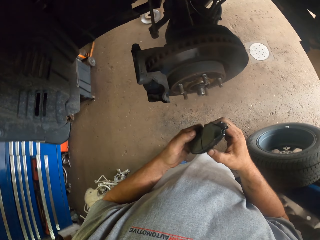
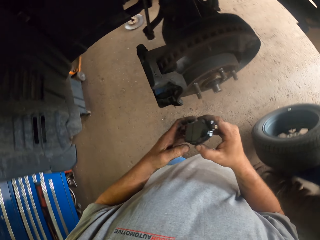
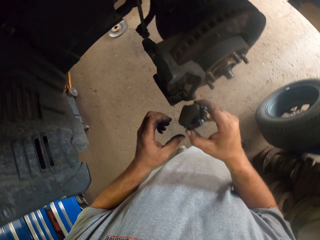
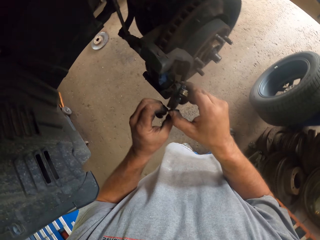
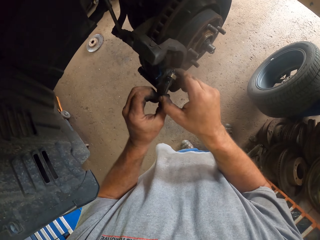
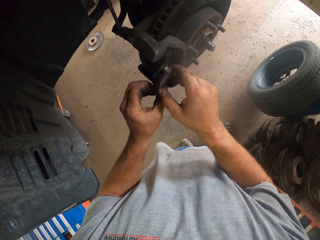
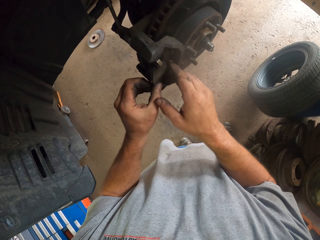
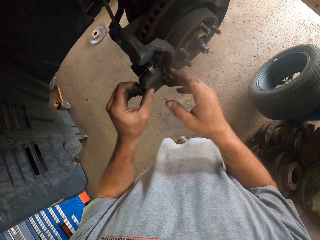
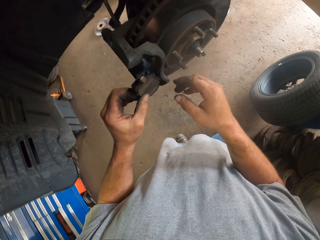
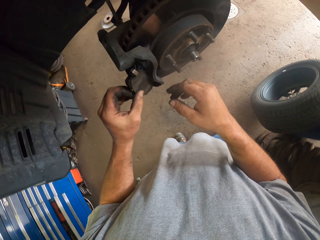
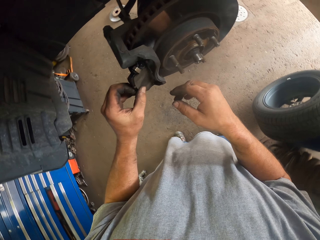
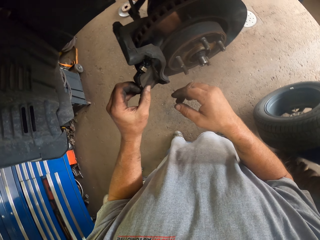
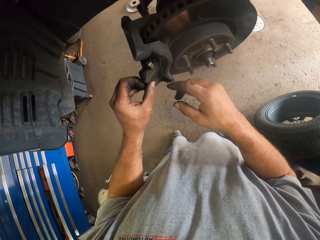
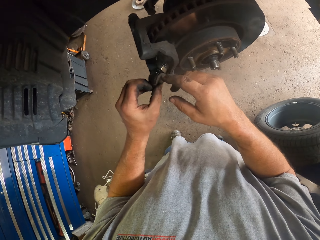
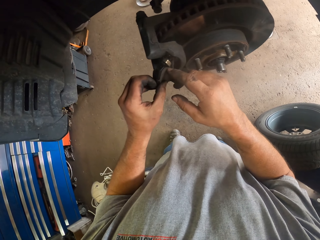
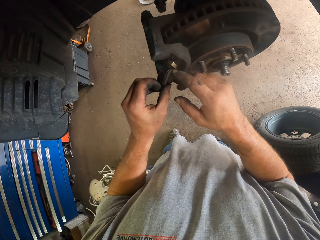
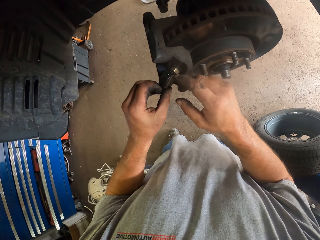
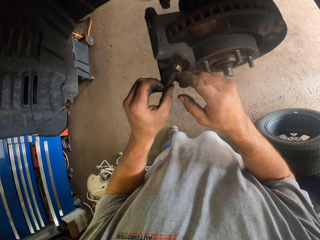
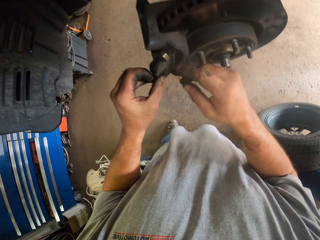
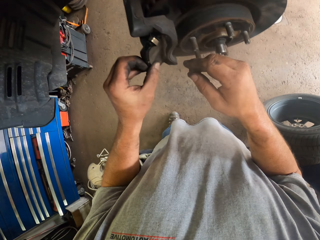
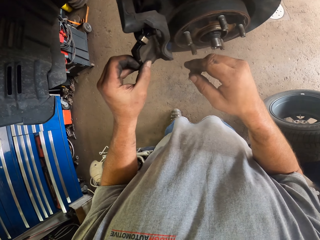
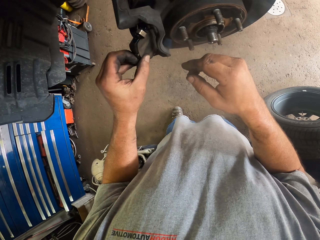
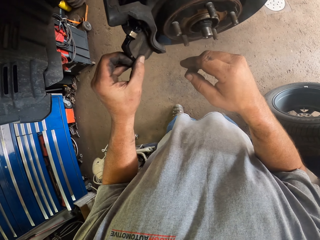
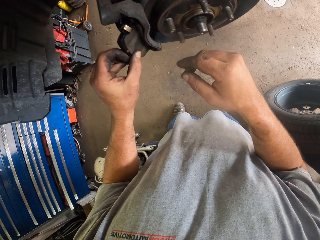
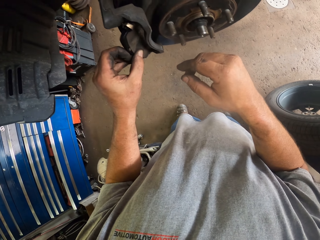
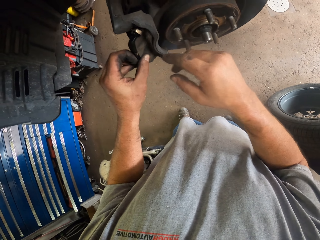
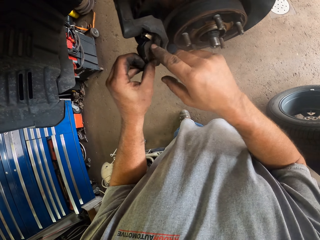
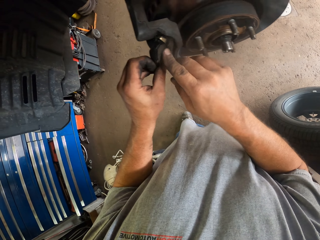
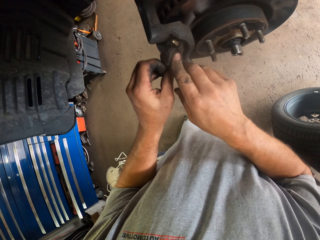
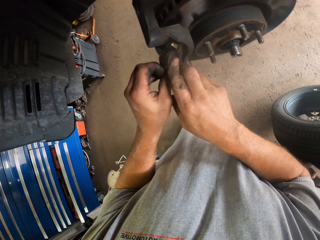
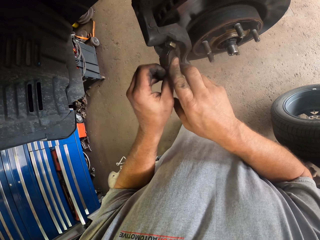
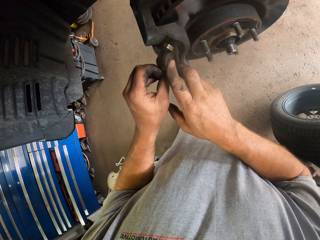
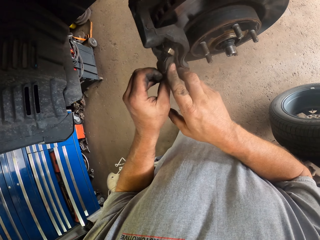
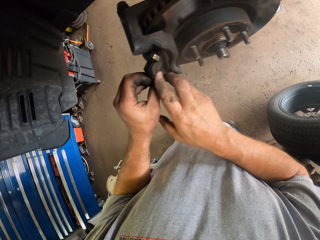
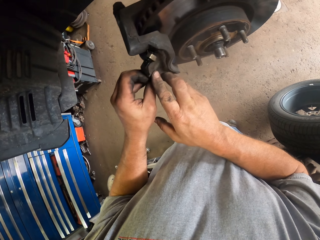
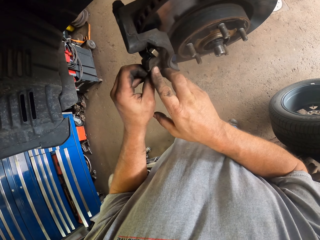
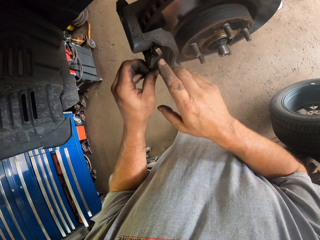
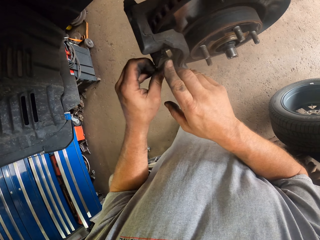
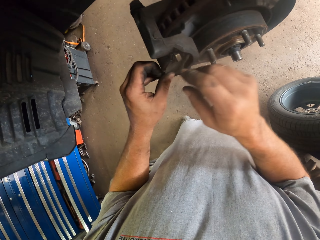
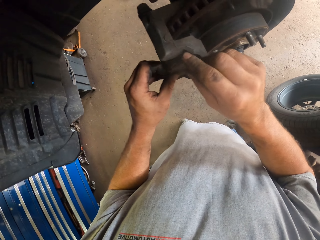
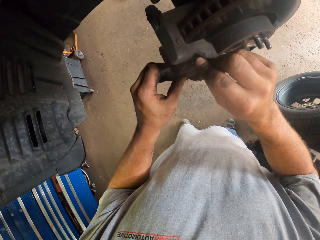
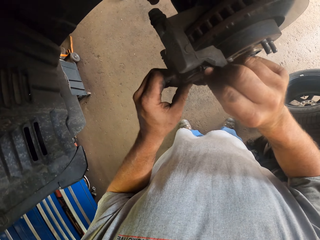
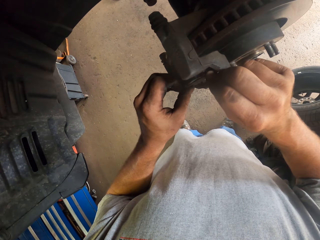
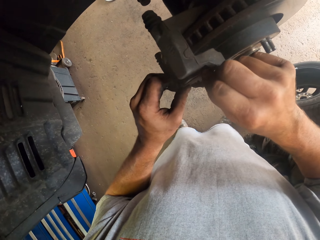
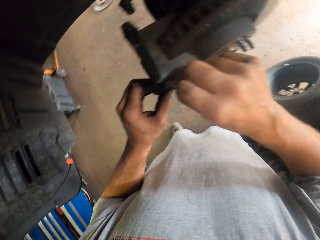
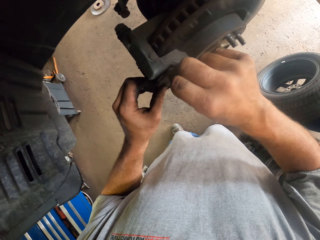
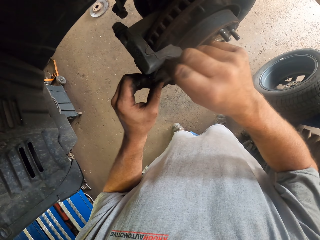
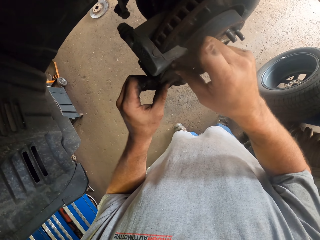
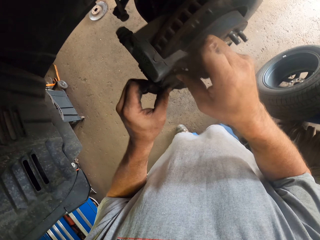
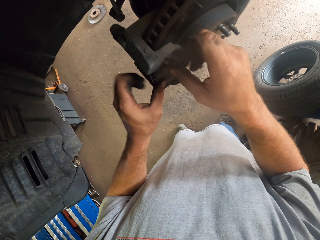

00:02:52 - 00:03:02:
The camera wearer fixes the brake pad to the caliper.

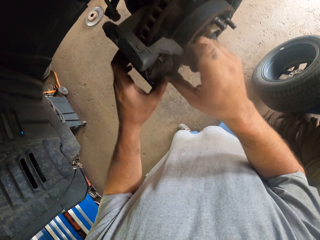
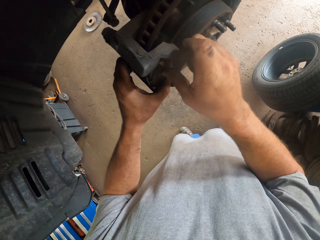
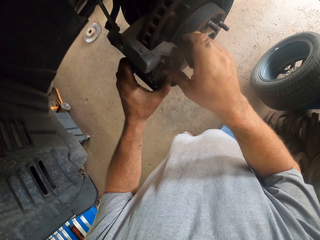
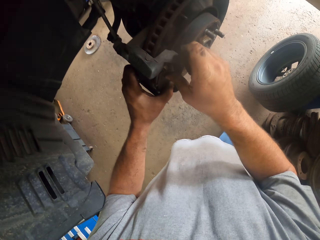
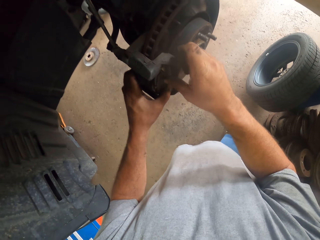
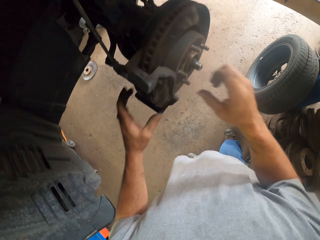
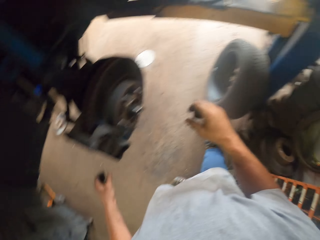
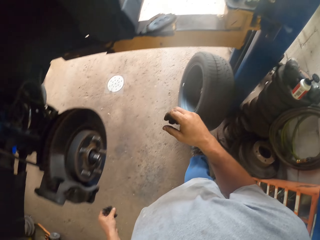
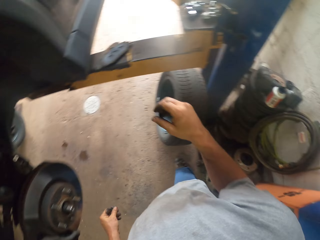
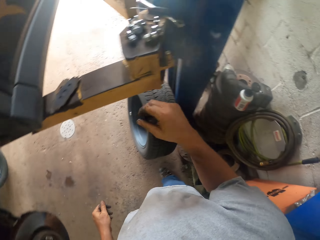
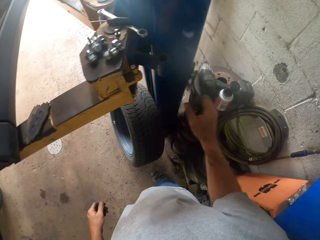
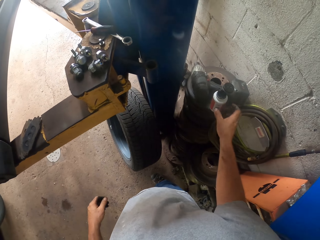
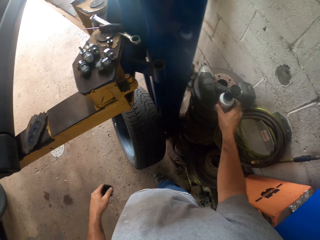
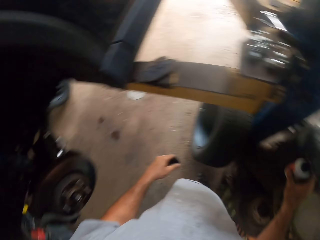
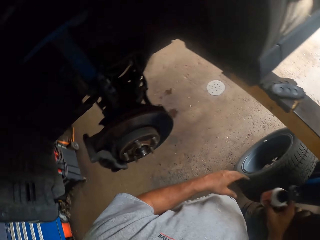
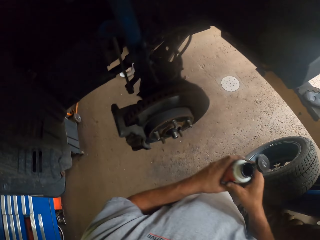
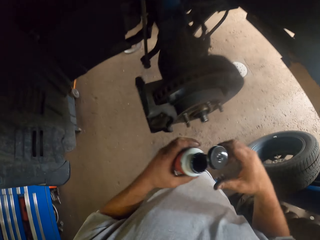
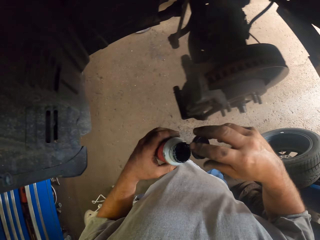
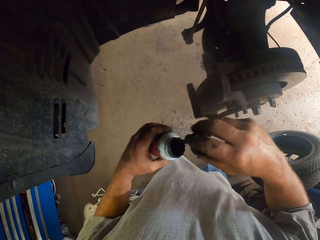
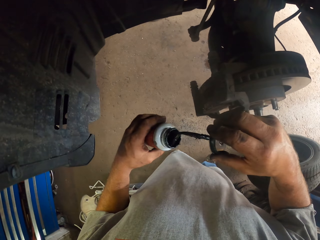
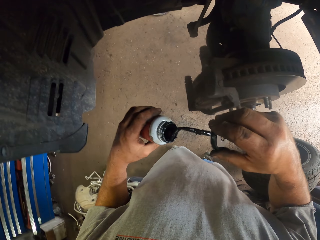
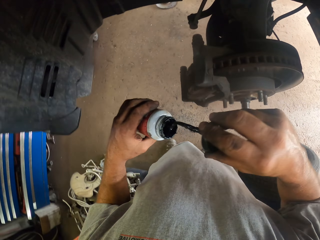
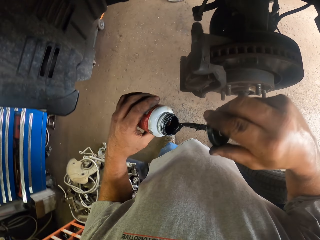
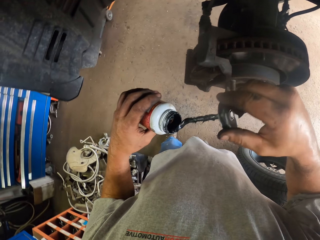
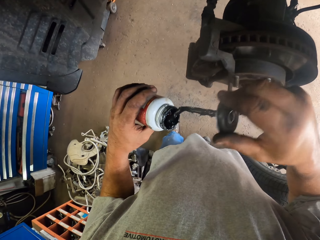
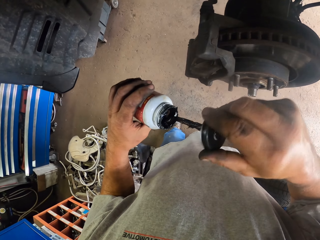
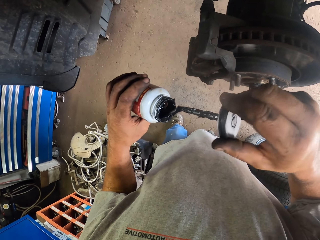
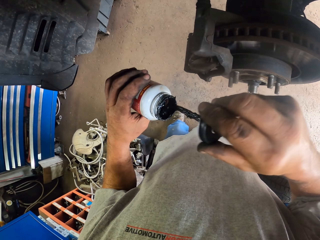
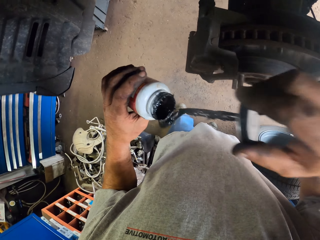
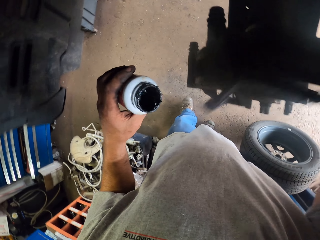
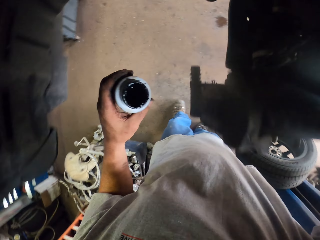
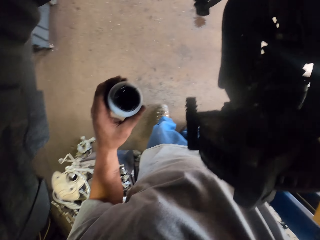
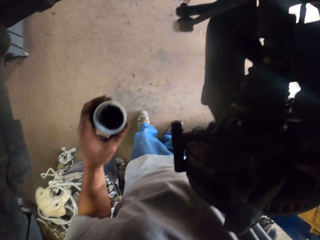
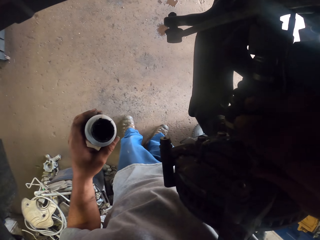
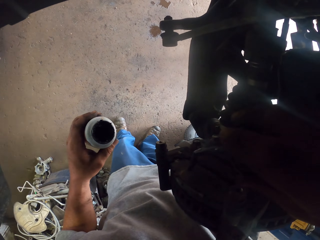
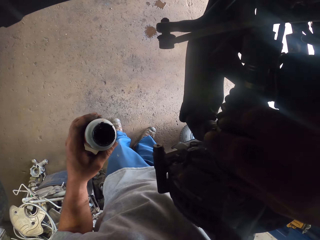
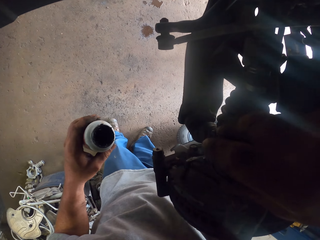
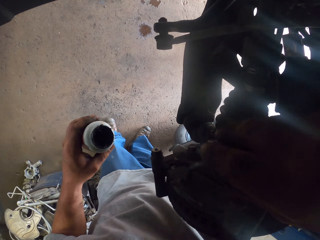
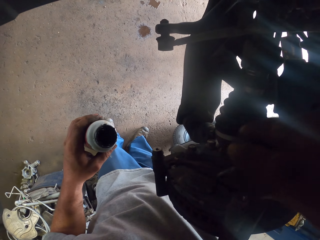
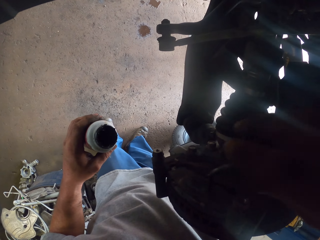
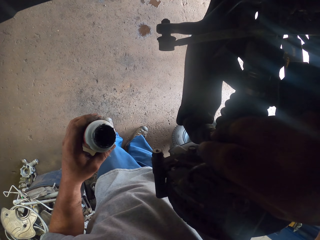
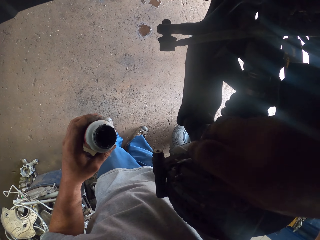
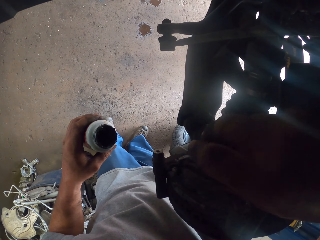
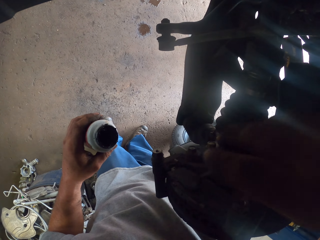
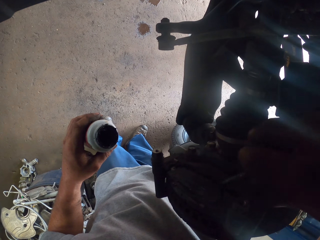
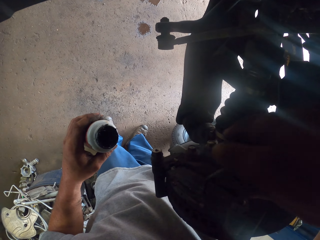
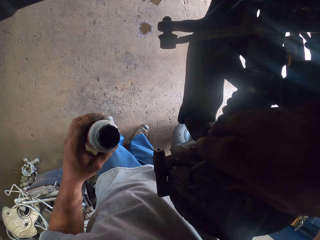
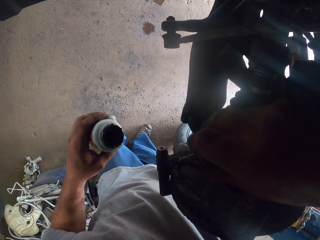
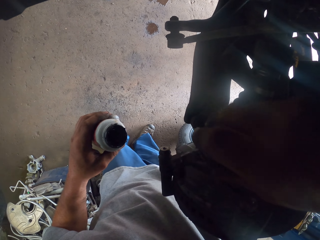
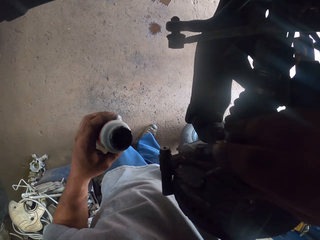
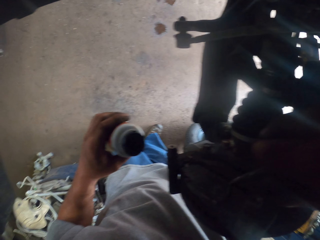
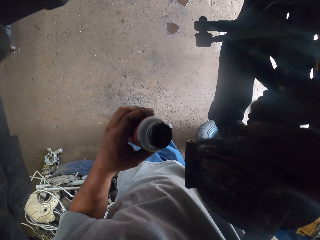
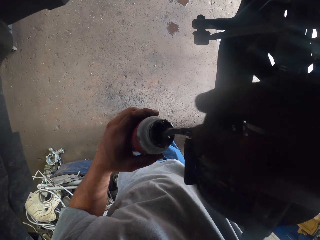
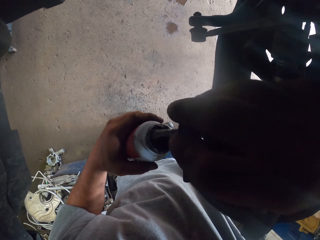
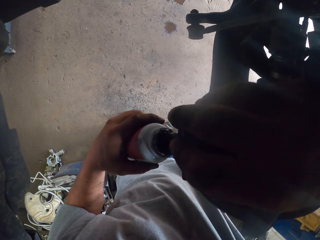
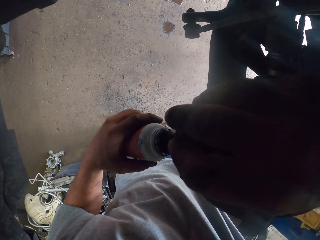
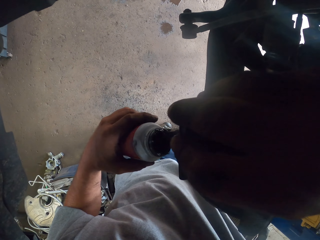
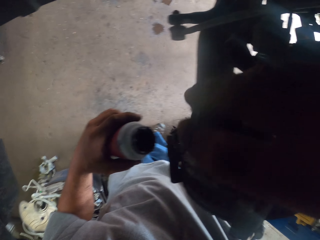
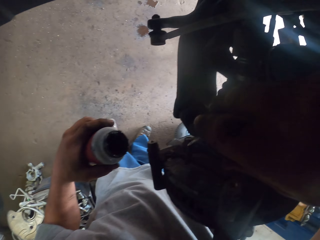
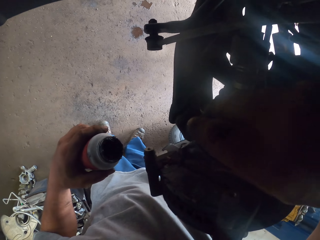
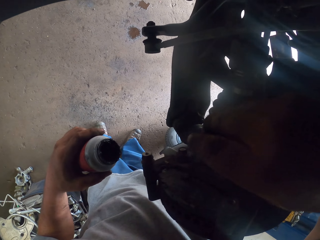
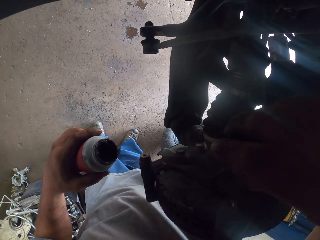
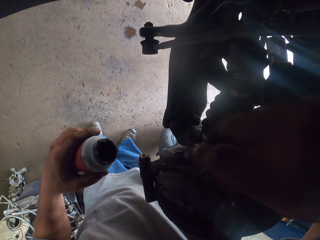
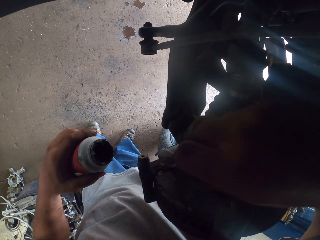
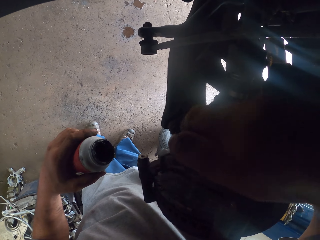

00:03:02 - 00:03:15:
The camera wearer picks up a grease or bottle of oil. They pick up a brush. They apply the grease to the brake pad.
